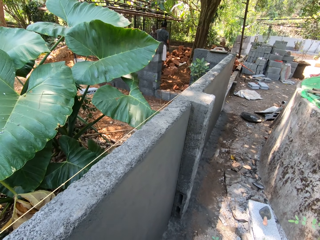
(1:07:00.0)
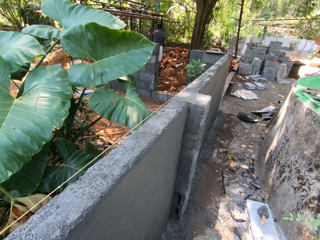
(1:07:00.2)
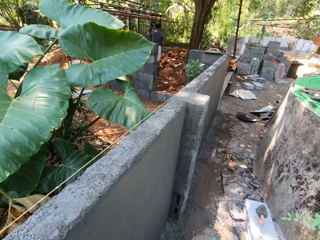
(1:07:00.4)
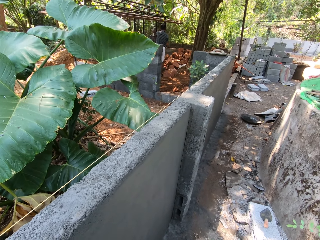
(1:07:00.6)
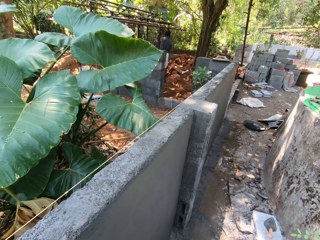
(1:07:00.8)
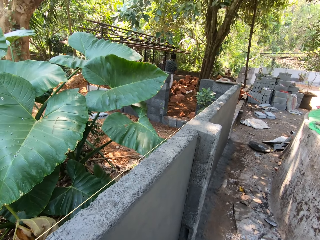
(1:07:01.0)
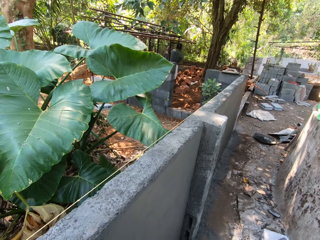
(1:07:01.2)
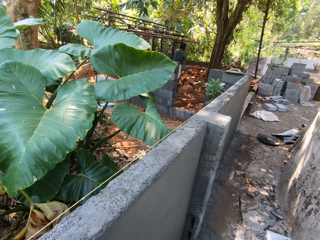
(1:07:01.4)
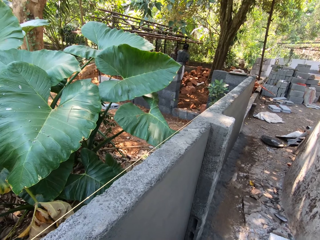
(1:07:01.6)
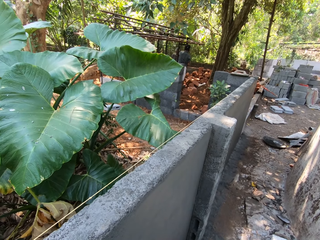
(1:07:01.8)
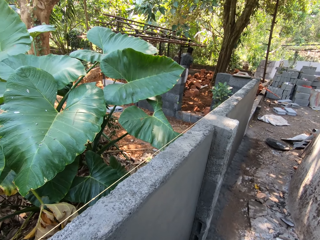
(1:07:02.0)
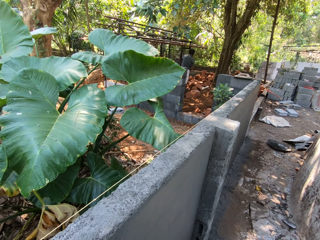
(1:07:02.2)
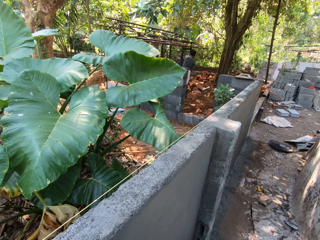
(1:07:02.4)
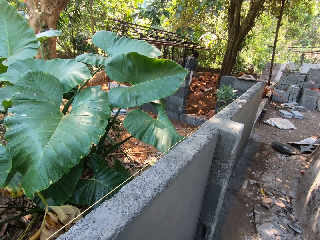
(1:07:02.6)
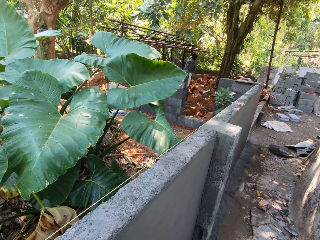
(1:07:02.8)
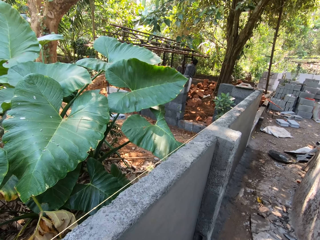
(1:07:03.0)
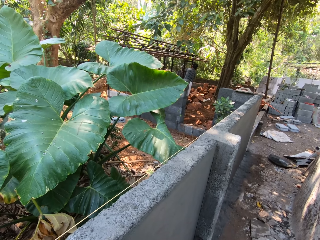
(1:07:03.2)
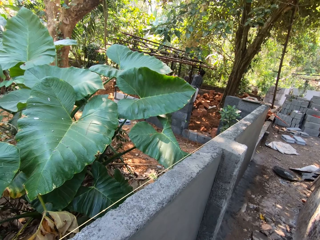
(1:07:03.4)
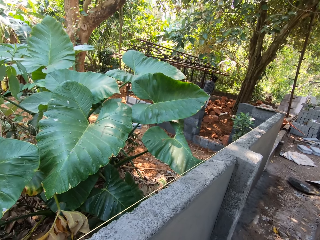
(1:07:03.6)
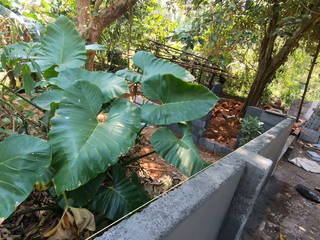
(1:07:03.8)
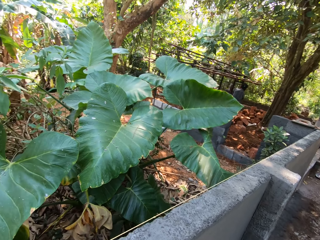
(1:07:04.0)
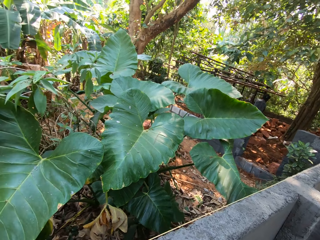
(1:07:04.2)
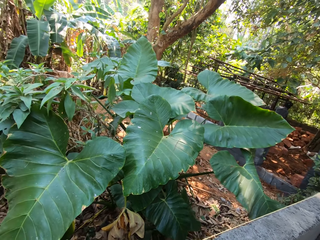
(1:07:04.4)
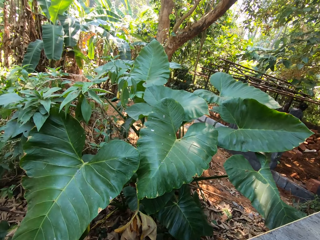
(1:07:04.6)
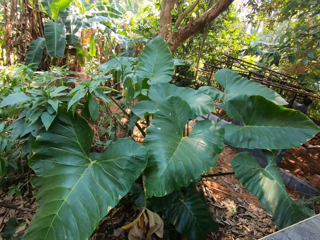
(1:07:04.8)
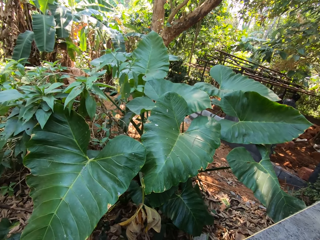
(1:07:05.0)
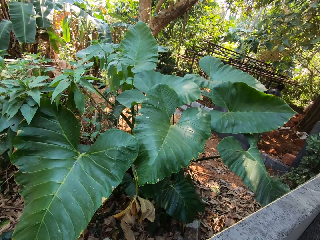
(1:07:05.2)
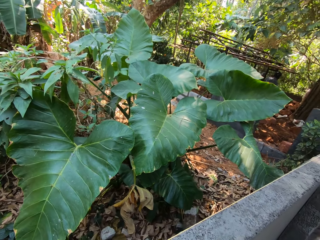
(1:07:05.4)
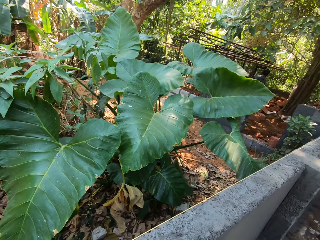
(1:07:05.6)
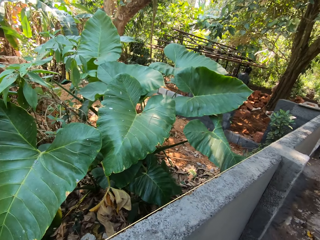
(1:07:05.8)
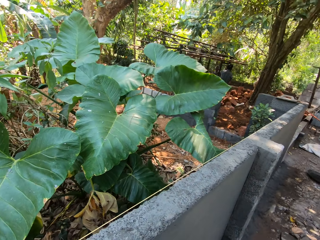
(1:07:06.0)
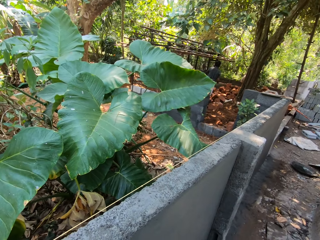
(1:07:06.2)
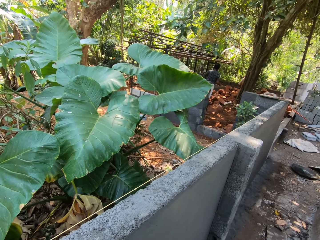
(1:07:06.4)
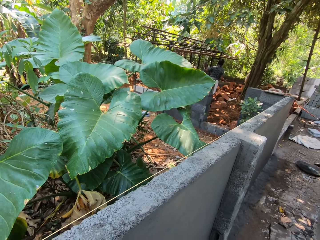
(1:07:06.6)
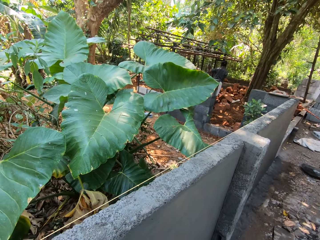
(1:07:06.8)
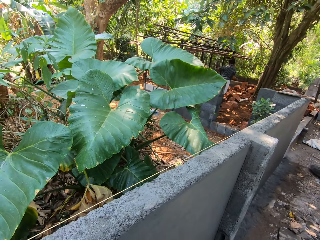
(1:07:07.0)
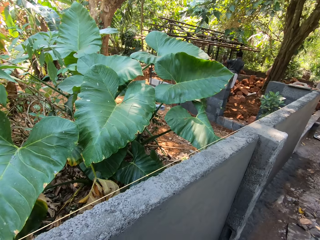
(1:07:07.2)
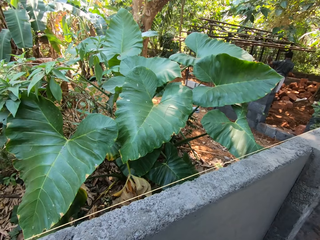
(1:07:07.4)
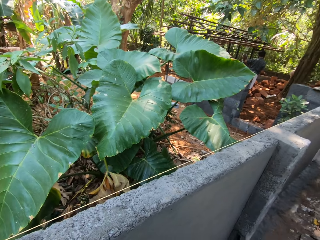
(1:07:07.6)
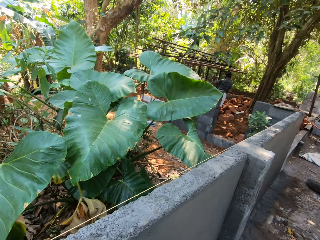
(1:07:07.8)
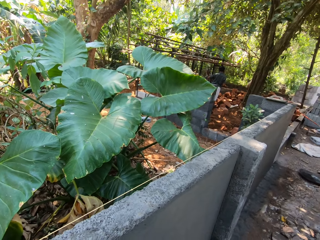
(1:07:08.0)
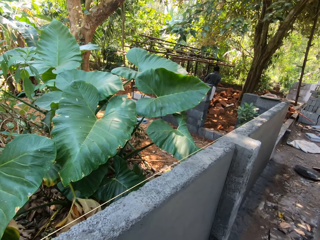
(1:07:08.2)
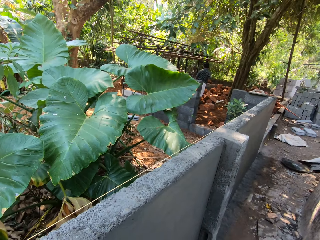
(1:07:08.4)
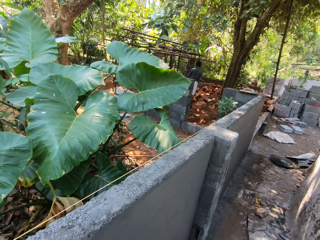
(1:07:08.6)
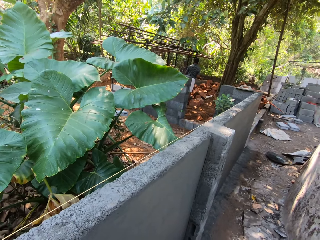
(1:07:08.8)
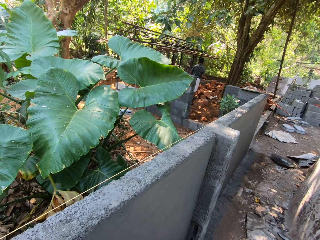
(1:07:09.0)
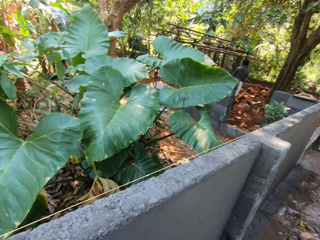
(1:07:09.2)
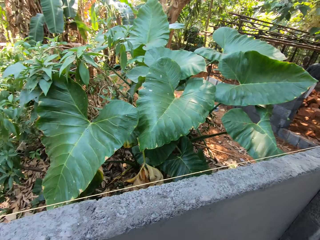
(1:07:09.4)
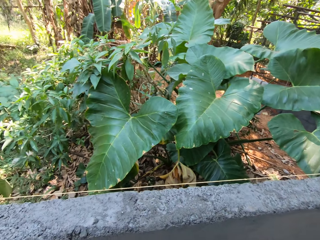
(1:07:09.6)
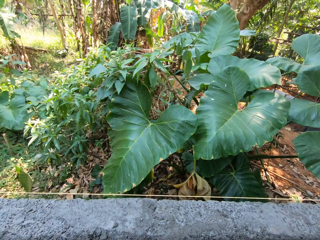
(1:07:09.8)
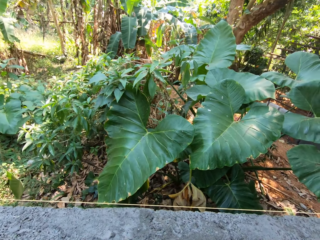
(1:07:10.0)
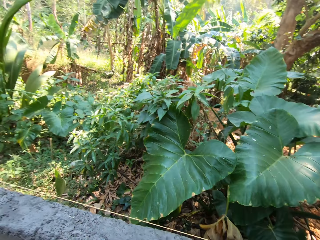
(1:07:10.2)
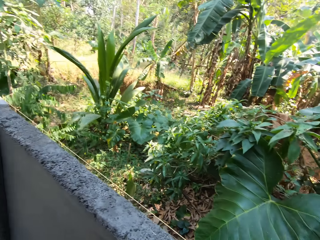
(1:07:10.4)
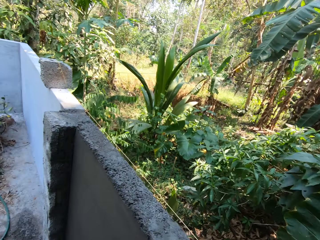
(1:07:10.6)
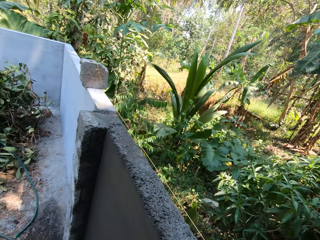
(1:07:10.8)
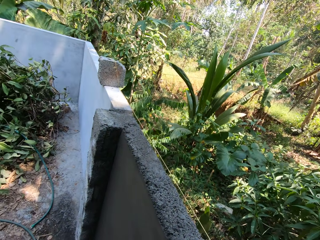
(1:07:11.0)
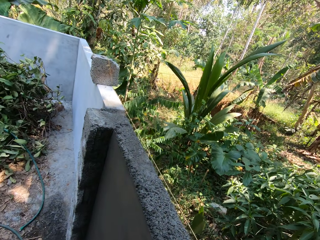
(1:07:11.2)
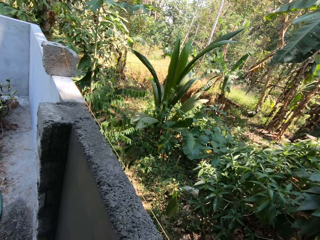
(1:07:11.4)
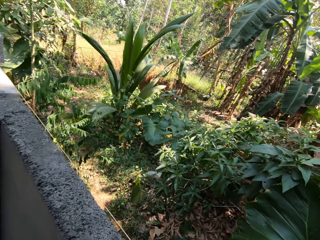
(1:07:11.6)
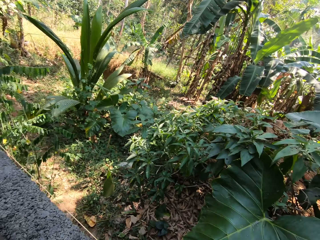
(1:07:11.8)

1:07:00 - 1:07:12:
A man breaks rocks on the ground with the digger in his hands. The camera wearer converses with the man.

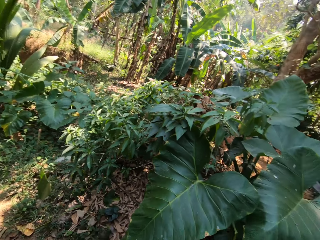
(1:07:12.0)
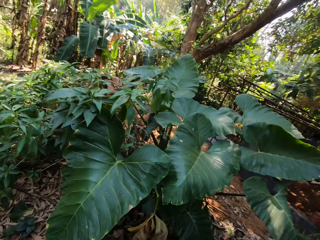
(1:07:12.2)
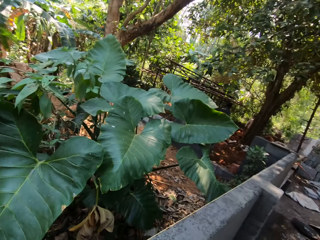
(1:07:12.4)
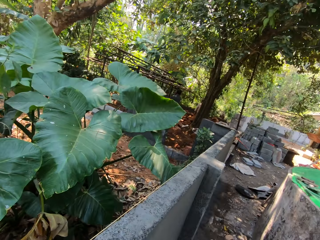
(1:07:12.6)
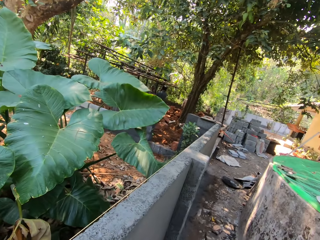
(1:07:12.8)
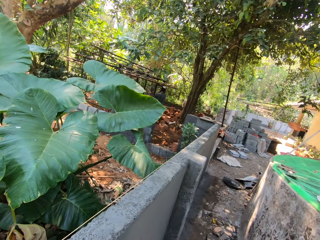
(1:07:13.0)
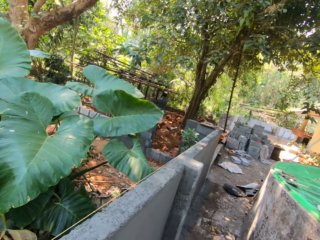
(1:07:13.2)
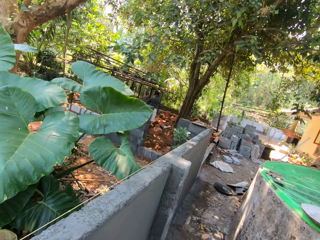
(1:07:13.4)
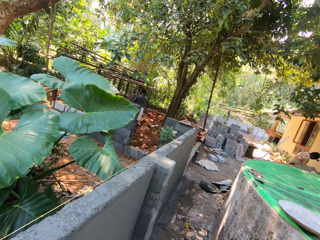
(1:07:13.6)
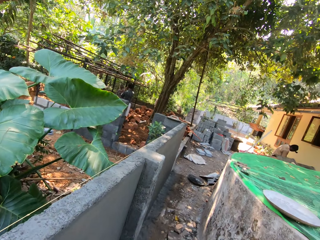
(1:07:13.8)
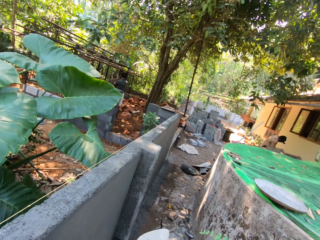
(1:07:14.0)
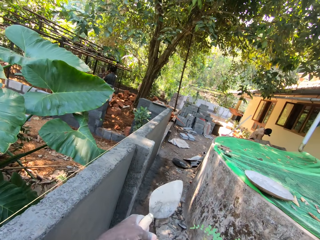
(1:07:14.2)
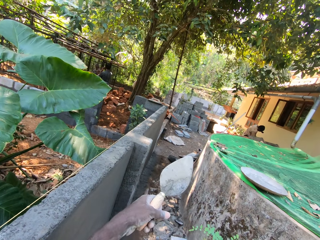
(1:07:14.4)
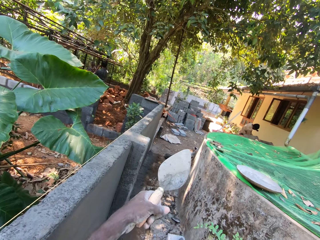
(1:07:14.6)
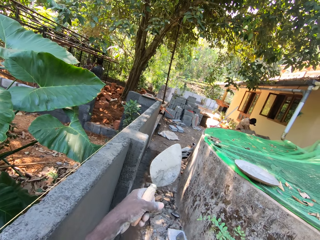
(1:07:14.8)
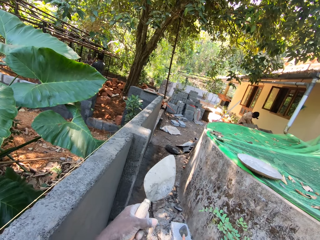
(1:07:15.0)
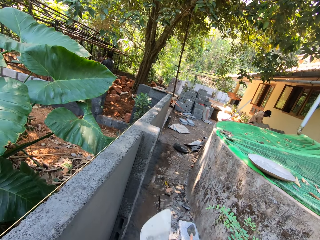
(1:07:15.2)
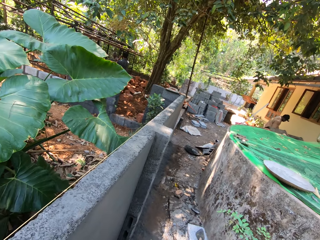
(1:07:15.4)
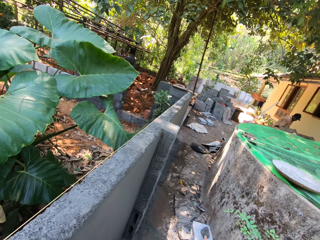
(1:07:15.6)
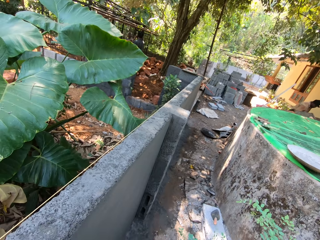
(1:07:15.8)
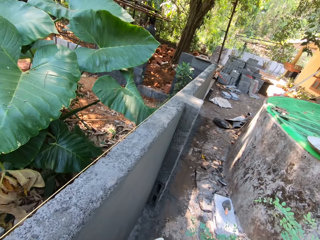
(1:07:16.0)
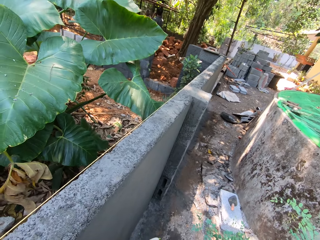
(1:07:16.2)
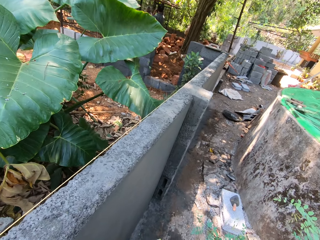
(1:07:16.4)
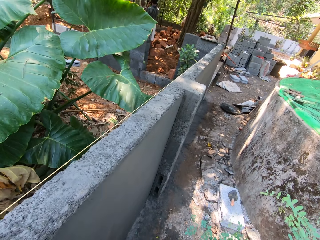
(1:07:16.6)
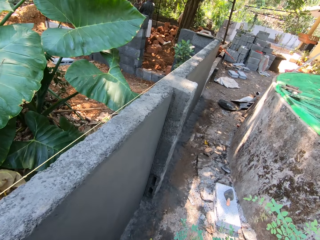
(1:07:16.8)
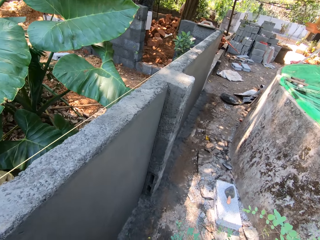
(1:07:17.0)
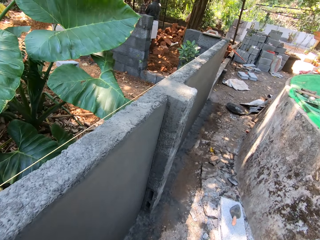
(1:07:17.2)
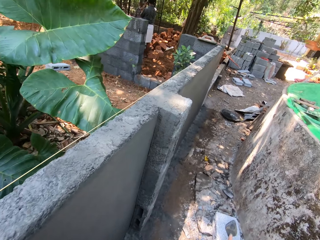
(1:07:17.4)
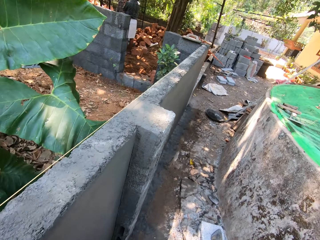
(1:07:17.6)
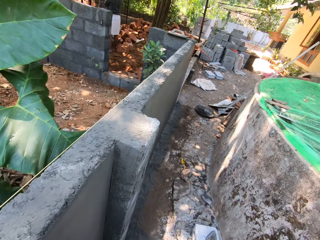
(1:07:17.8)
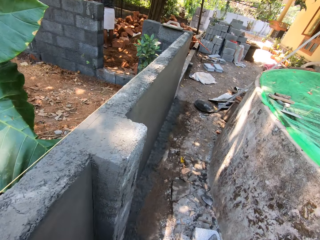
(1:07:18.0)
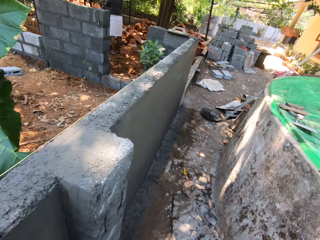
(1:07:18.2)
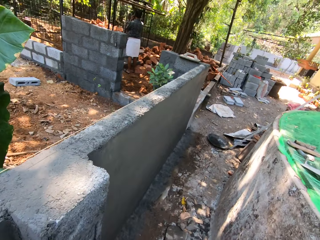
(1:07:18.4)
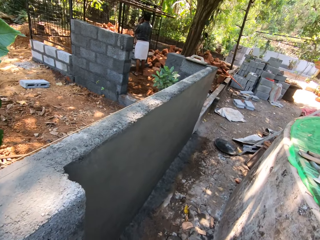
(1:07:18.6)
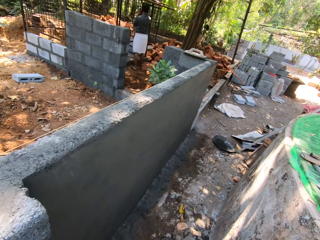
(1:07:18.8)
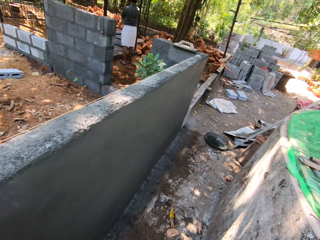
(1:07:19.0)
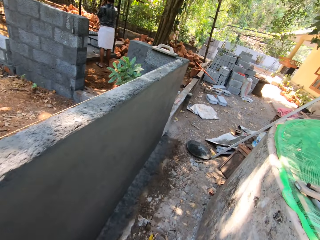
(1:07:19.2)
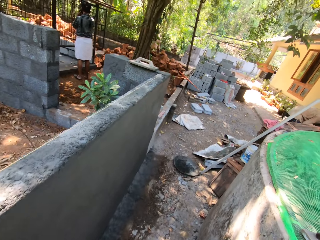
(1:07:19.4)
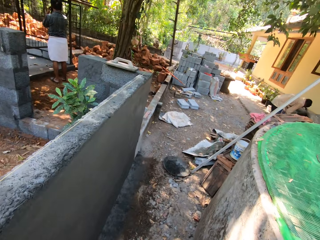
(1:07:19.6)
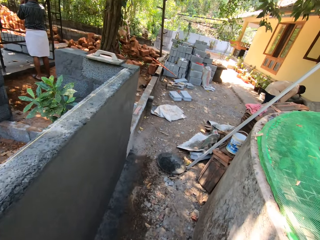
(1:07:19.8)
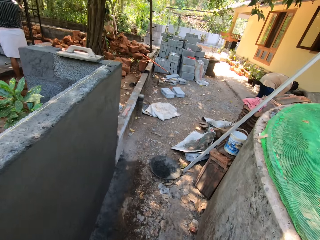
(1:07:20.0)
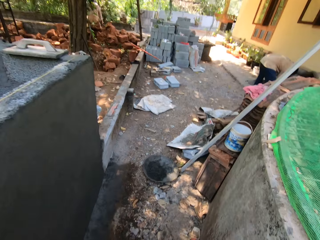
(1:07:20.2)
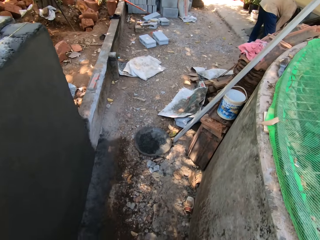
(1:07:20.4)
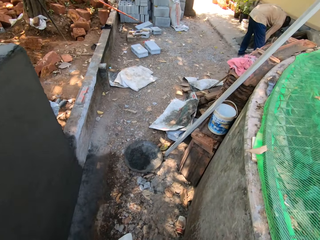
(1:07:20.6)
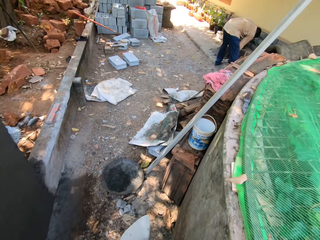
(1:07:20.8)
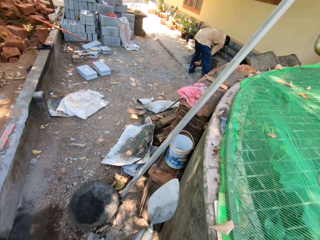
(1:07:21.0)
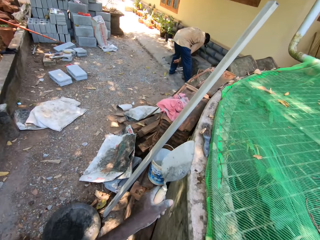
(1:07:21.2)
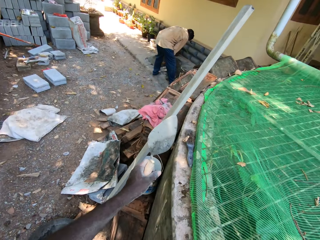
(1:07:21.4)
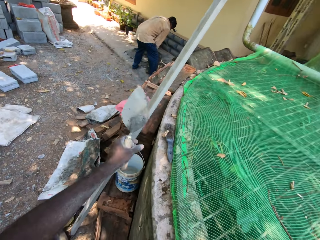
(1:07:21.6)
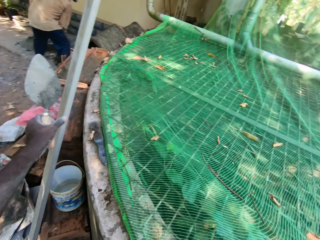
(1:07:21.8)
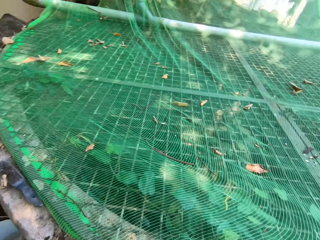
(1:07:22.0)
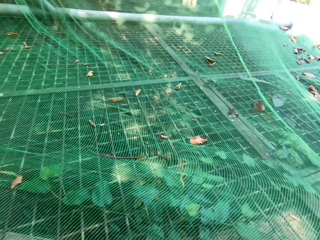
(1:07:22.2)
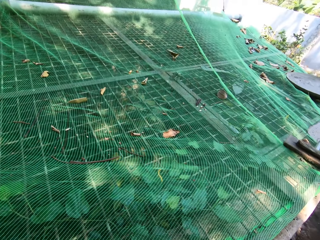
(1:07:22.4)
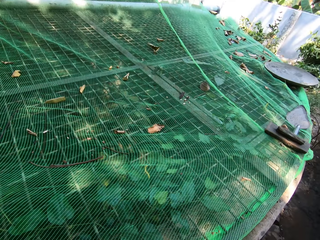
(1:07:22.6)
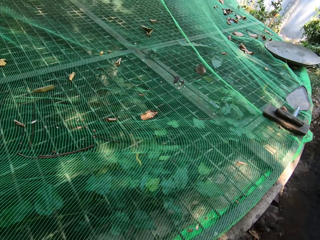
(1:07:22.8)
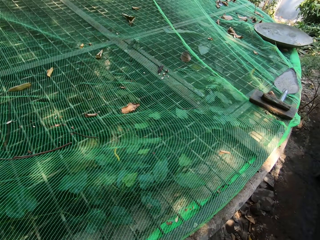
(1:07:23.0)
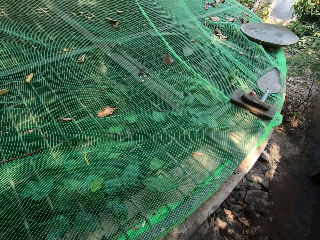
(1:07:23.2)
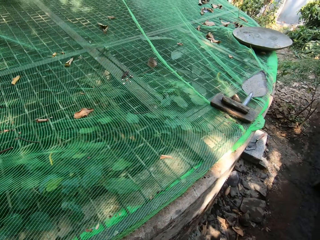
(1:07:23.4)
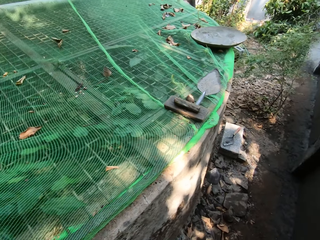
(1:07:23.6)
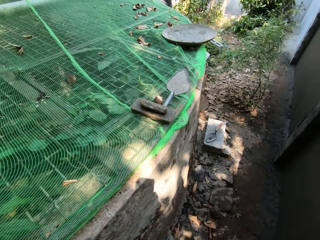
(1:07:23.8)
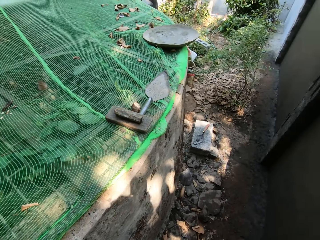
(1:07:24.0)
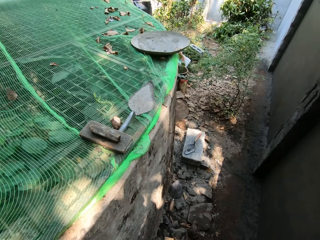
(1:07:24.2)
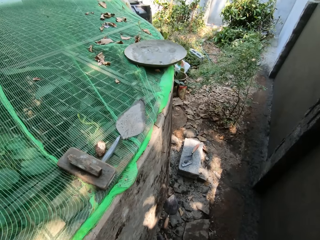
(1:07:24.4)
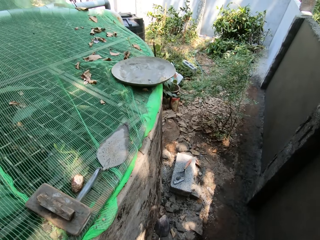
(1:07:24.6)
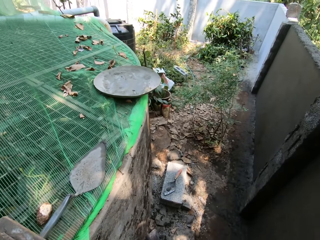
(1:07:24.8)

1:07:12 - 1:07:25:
The camera wearer points at something. They look around. They walk around the block. A man arranges bags on the floor with his hands. The camera wearer picks up a metal bar. They walk around.
